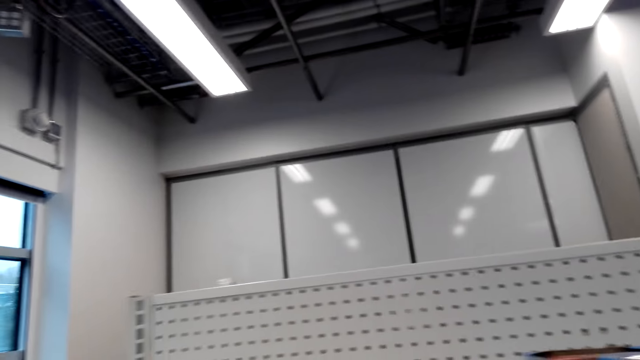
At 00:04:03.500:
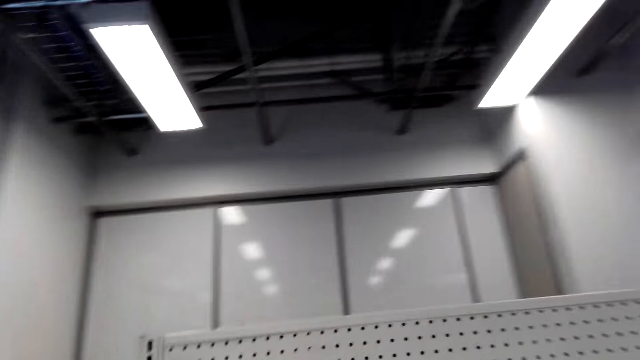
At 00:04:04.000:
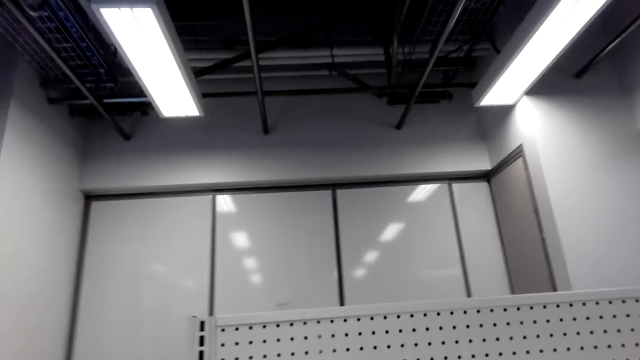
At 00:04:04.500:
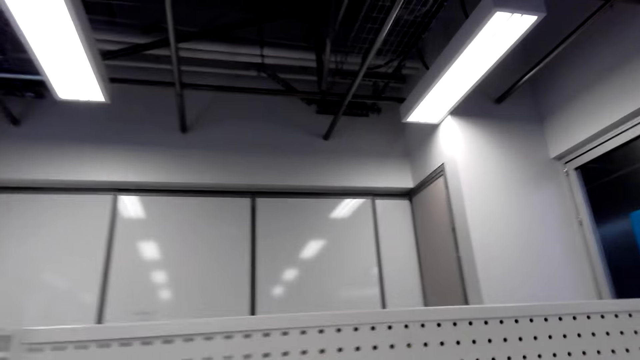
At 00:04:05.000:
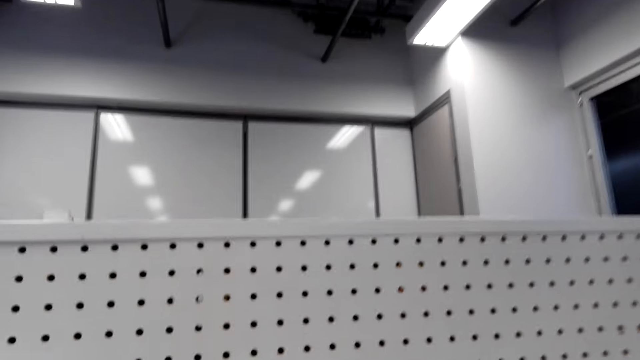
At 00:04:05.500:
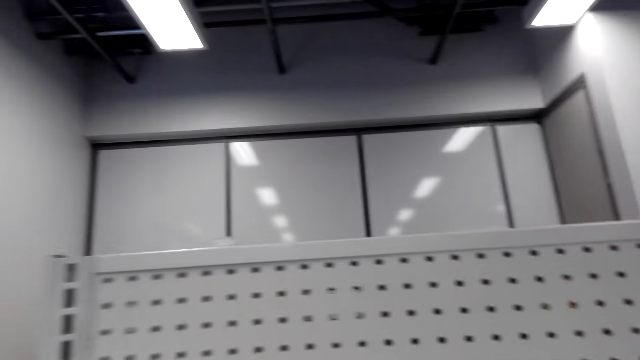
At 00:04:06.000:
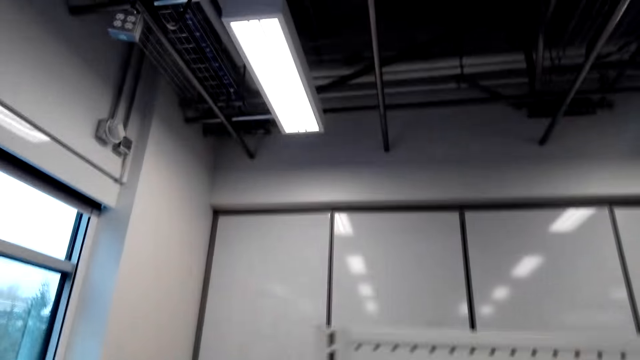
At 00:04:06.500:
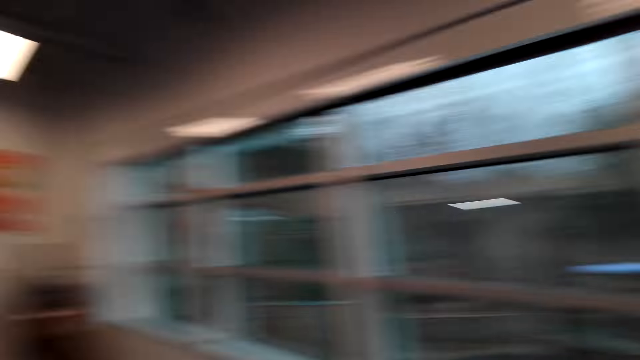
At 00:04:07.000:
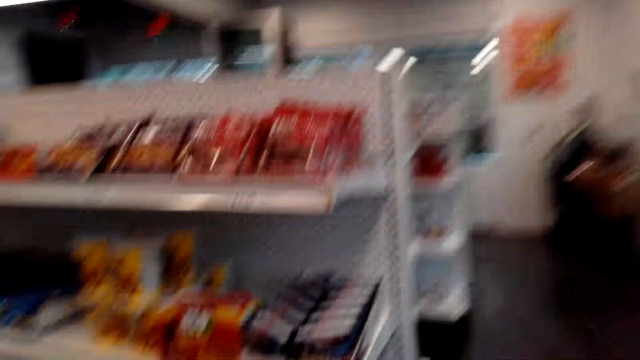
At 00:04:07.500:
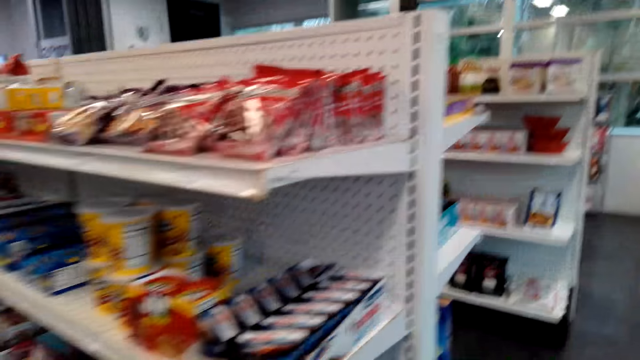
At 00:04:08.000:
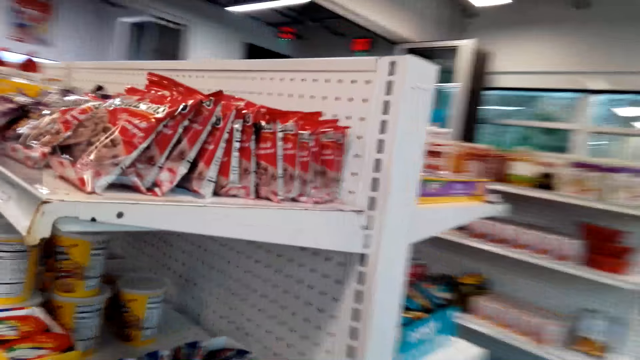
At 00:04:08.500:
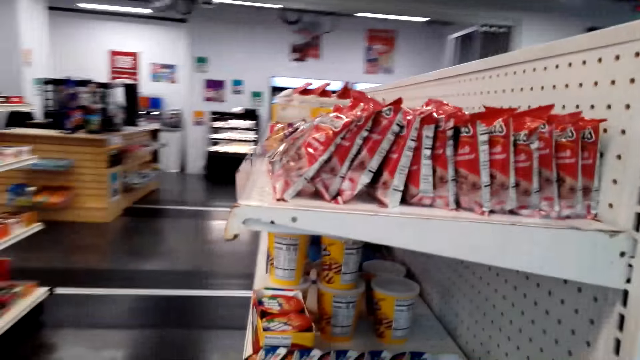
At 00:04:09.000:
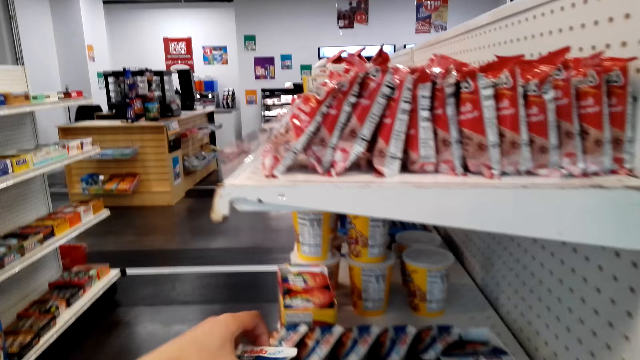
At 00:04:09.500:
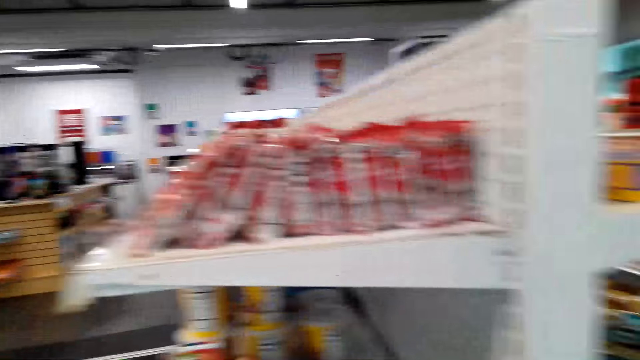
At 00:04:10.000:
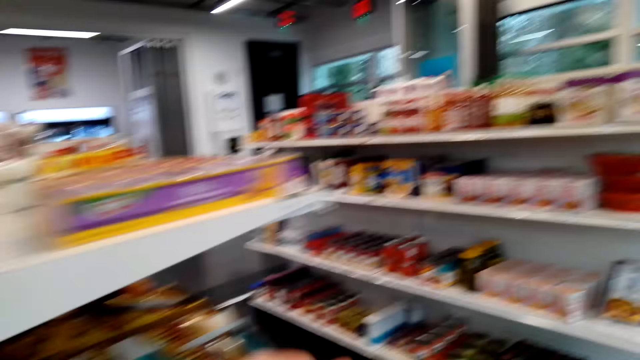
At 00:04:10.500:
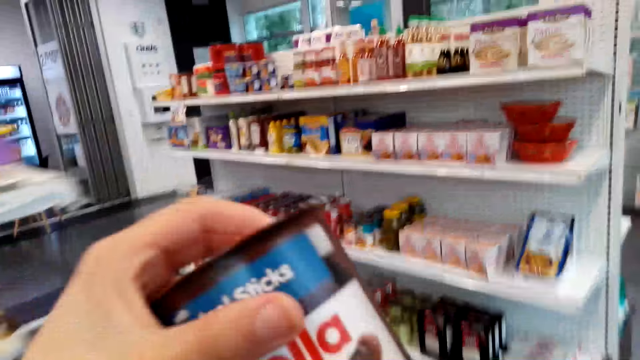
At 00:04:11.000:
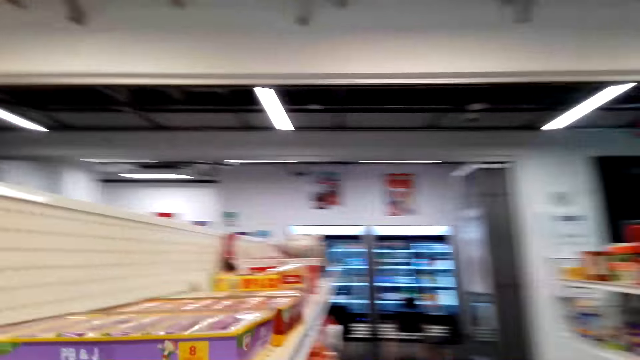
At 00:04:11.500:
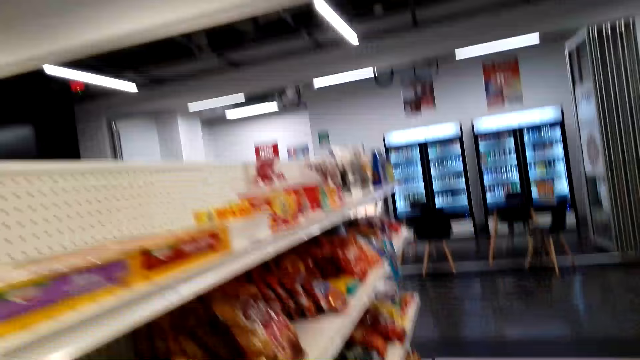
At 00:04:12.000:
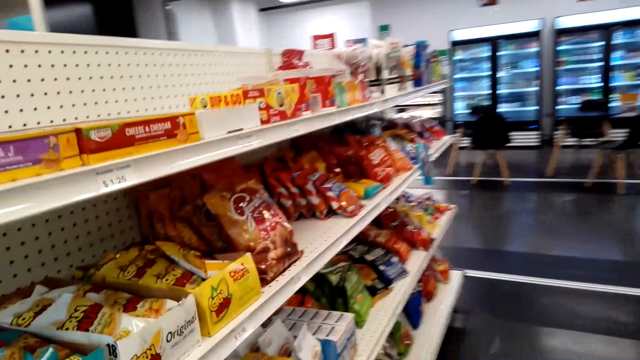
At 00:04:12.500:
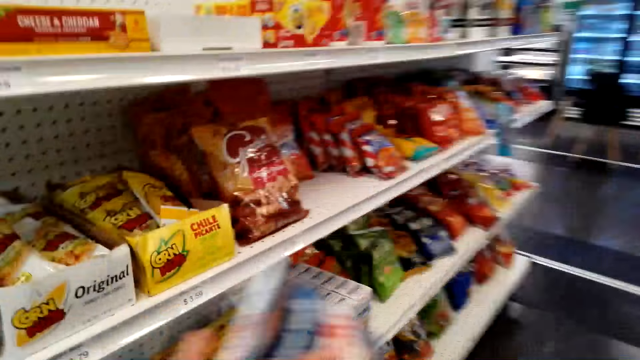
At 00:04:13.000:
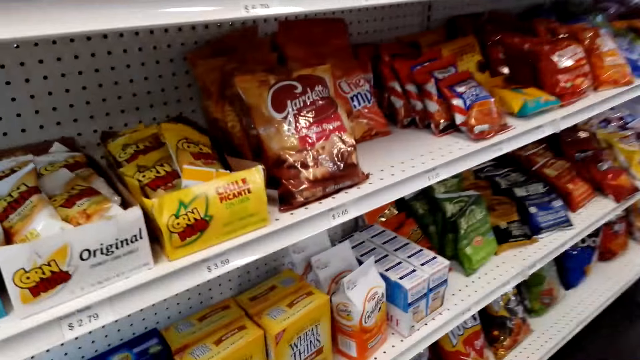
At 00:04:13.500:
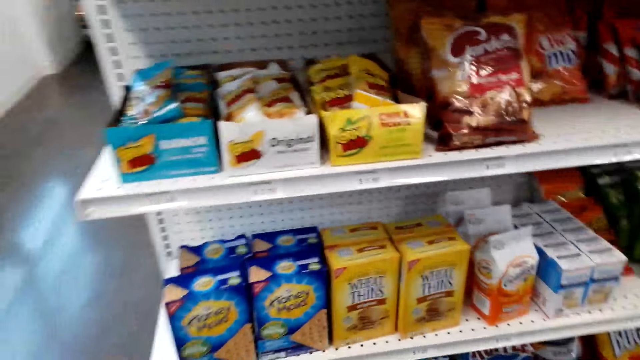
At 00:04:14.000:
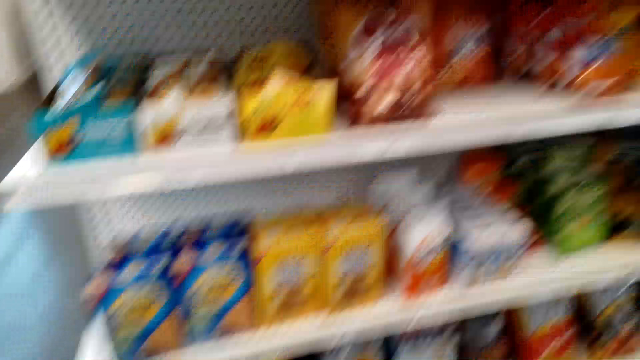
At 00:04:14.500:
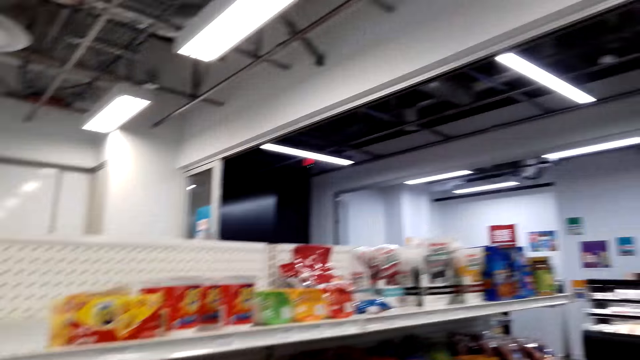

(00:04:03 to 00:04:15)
The camera wearer turns. They look at the products on the shelf. They pick a packet of Nutella from the shelf. They look at the product. They look at the products on the shelf.

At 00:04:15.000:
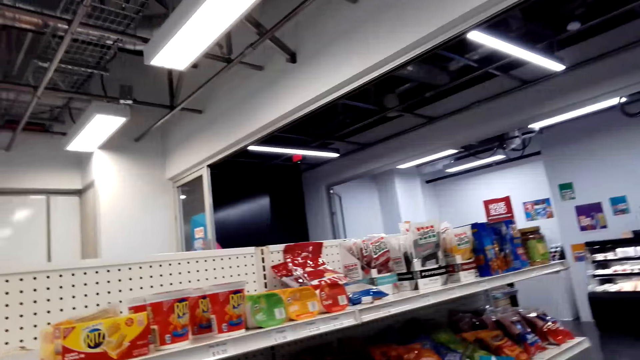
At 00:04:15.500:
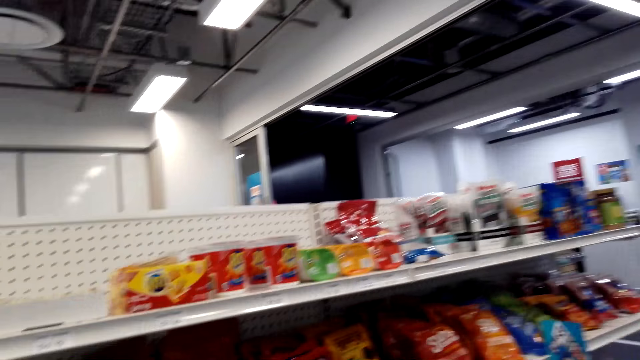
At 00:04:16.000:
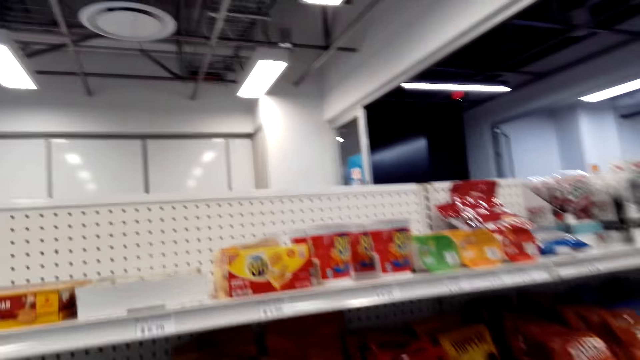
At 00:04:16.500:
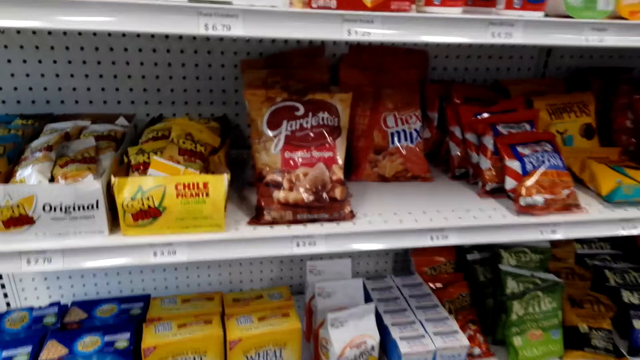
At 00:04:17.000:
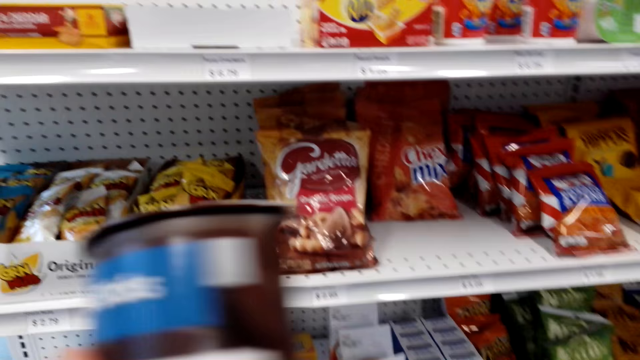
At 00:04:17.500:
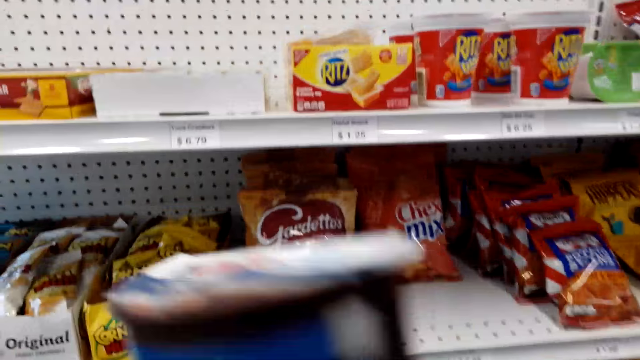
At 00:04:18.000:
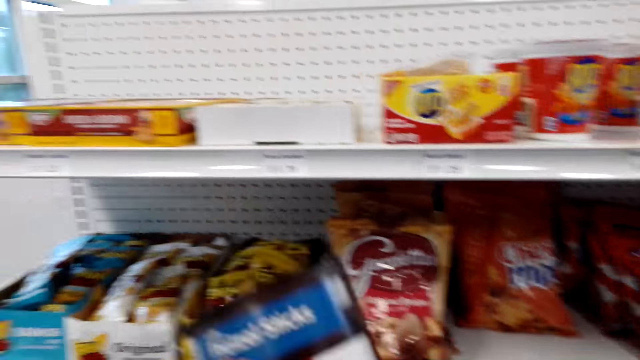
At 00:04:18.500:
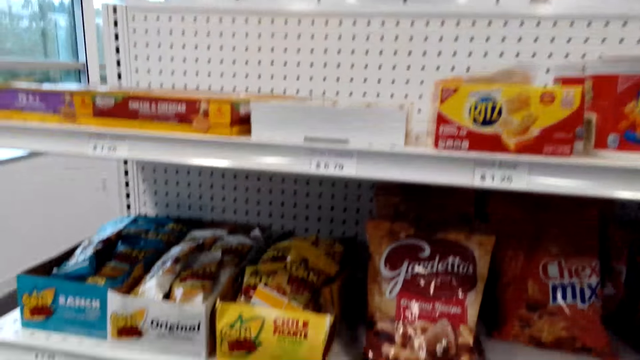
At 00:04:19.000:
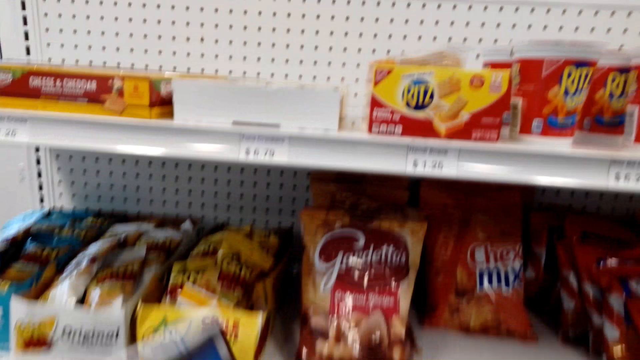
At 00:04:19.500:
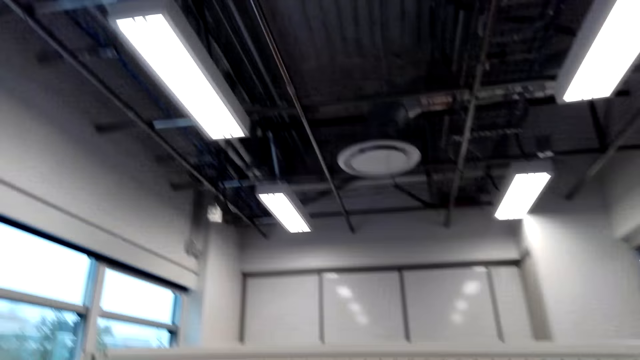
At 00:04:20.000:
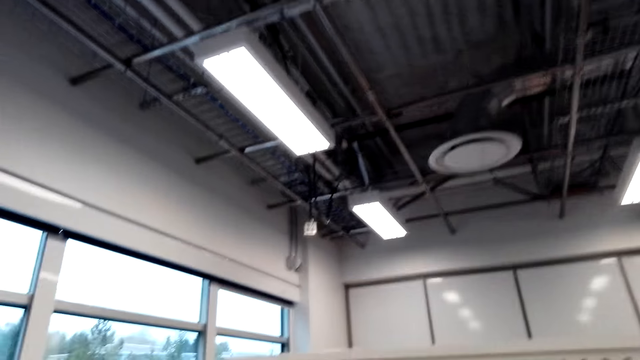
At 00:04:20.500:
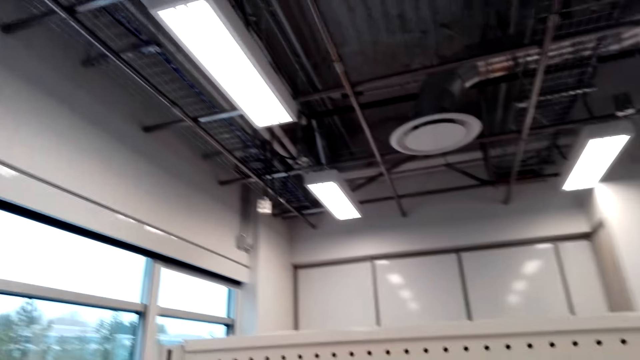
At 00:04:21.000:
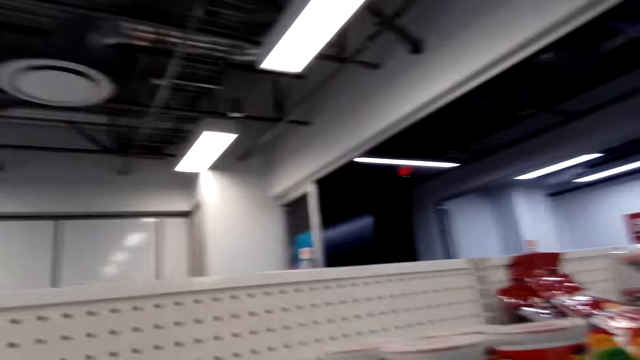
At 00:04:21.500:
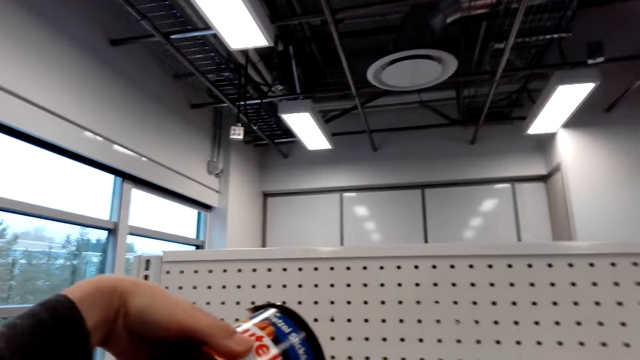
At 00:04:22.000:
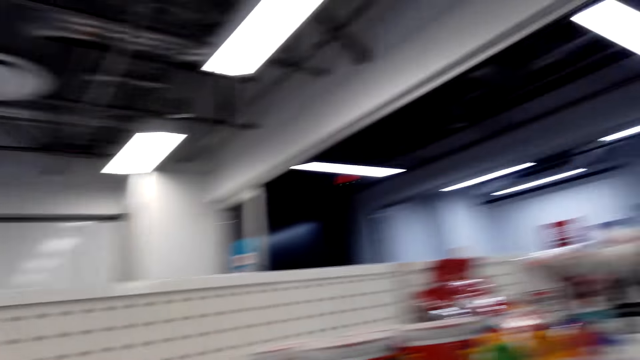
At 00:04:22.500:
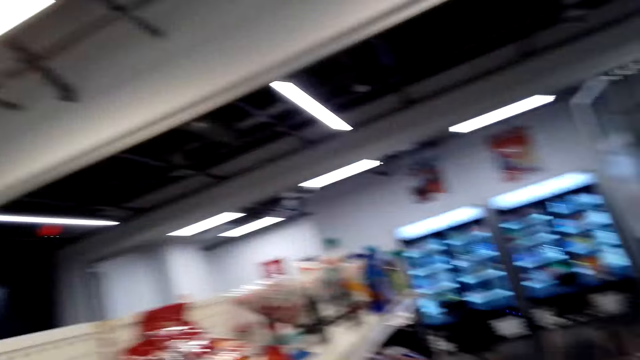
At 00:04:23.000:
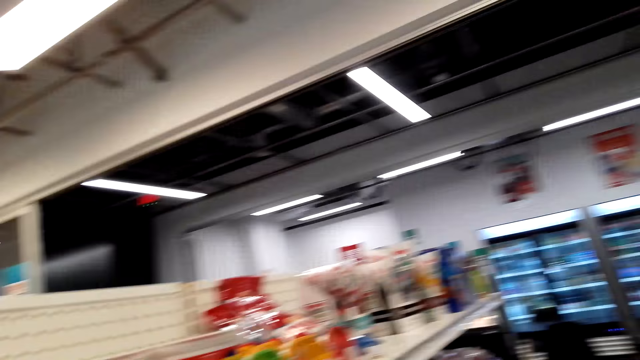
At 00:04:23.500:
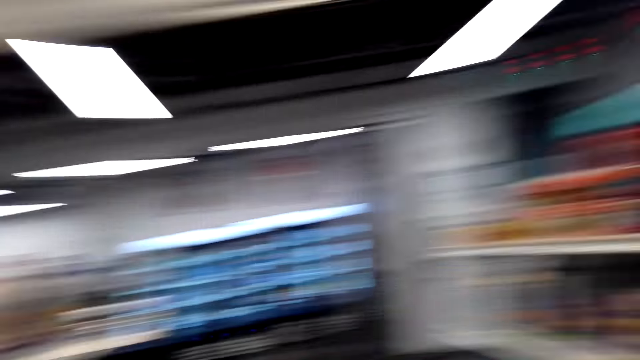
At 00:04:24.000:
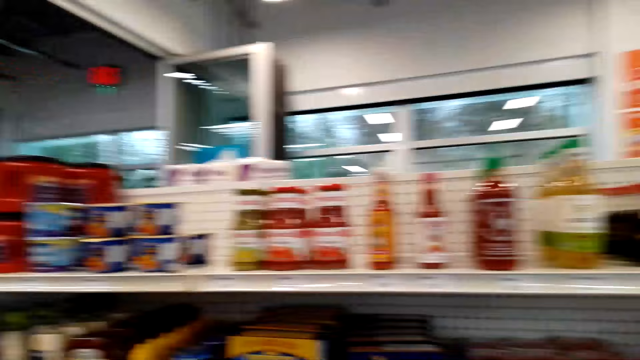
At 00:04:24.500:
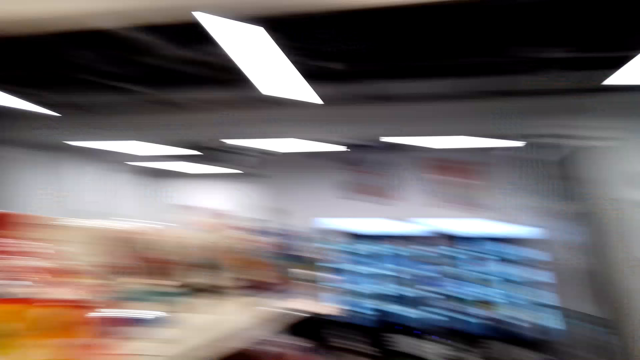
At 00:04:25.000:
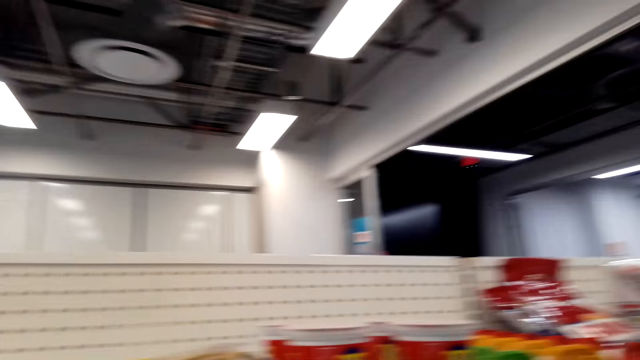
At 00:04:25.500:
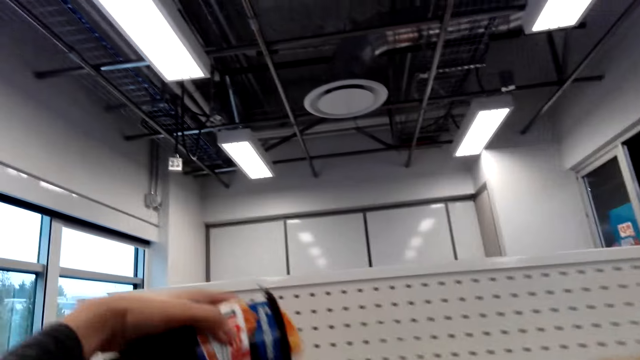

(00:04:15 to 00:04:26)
The camera wearer picks a product from the shelf. They look around.
